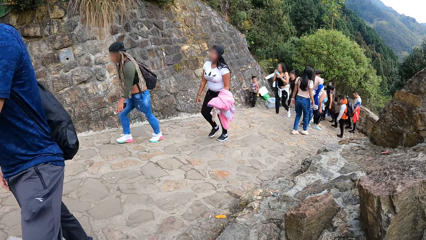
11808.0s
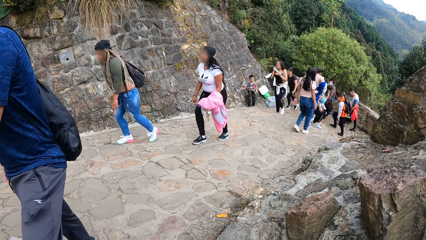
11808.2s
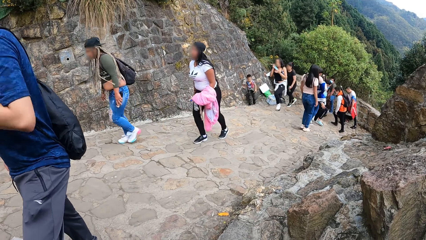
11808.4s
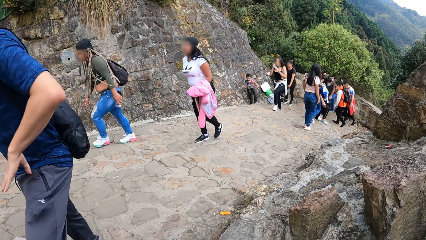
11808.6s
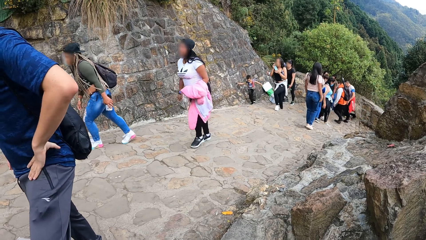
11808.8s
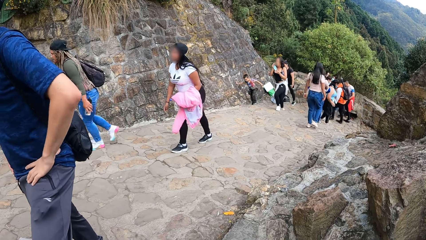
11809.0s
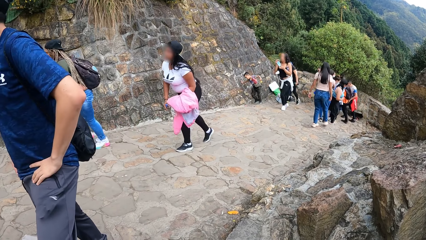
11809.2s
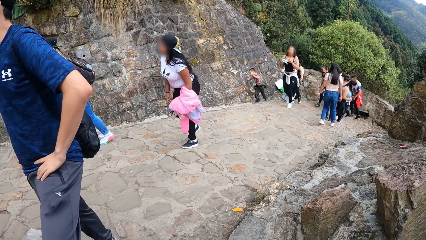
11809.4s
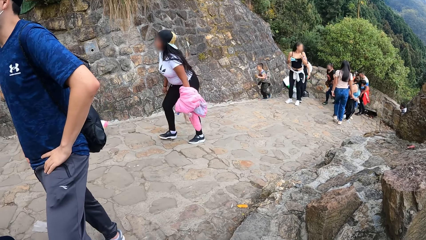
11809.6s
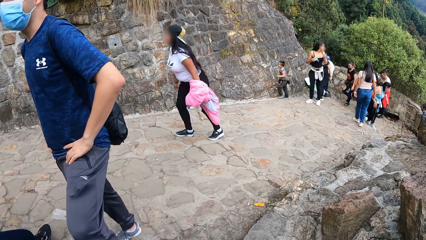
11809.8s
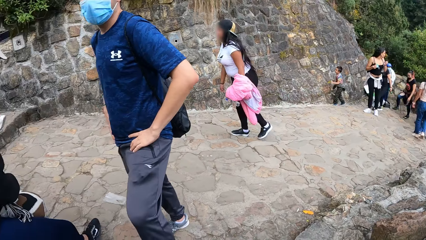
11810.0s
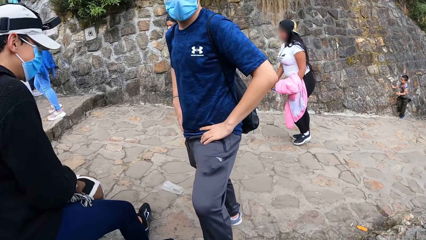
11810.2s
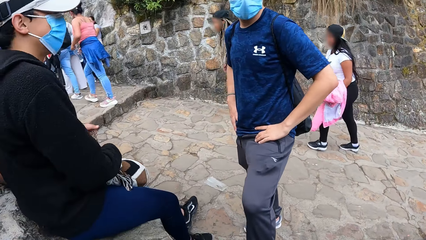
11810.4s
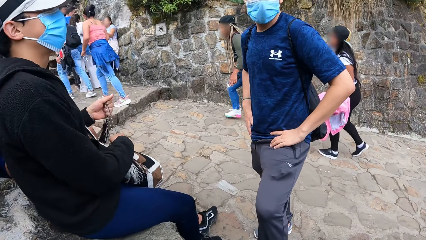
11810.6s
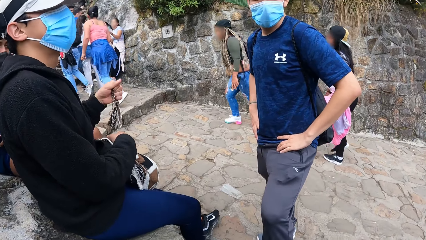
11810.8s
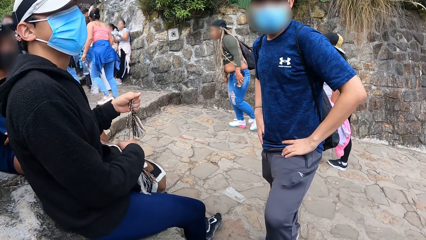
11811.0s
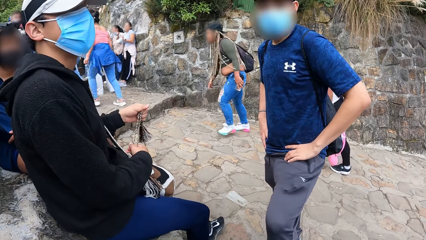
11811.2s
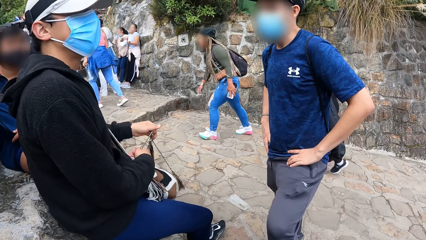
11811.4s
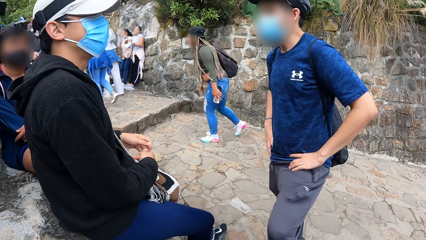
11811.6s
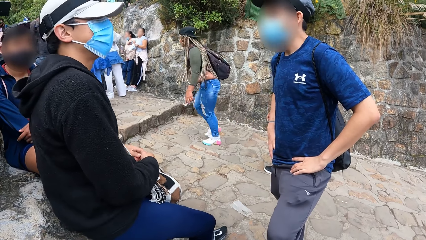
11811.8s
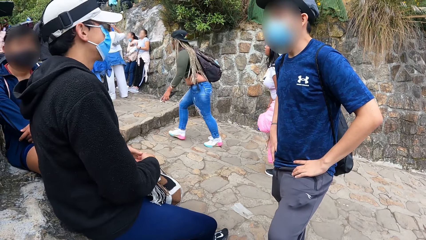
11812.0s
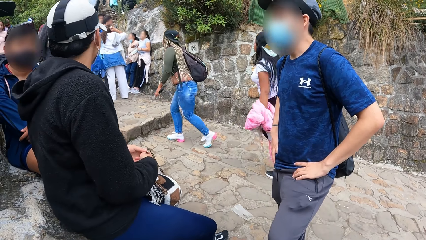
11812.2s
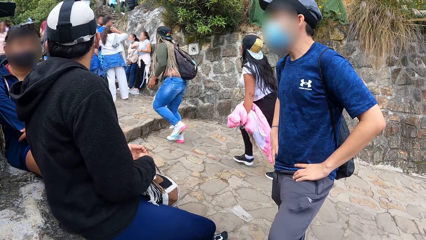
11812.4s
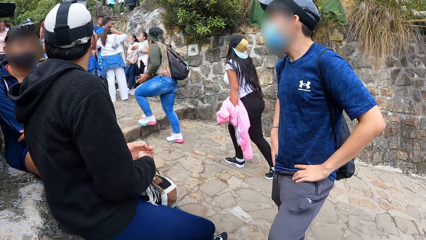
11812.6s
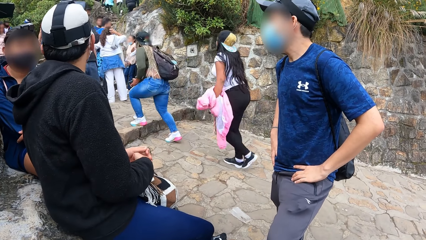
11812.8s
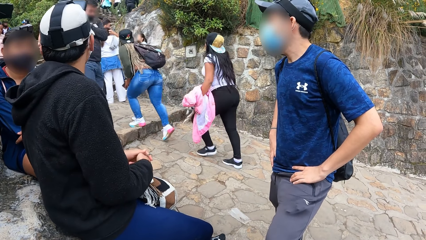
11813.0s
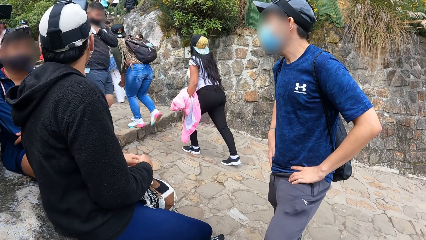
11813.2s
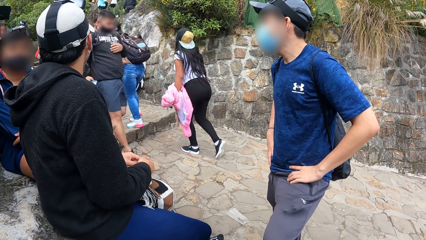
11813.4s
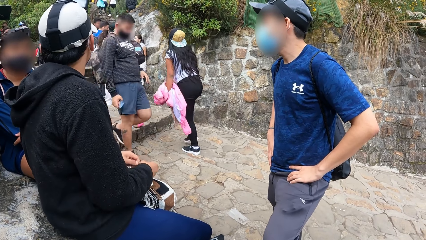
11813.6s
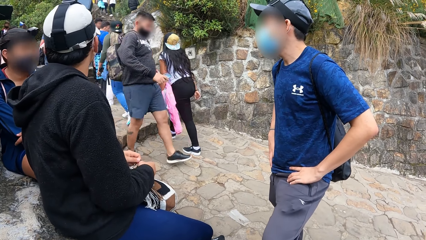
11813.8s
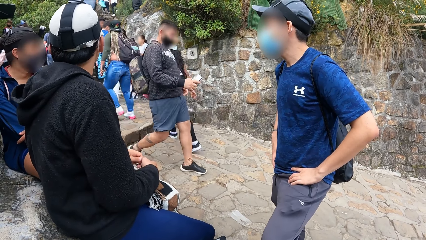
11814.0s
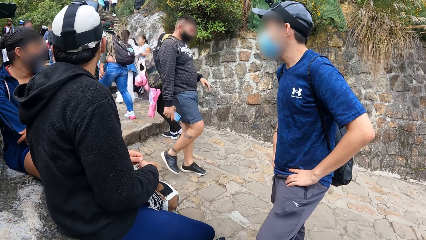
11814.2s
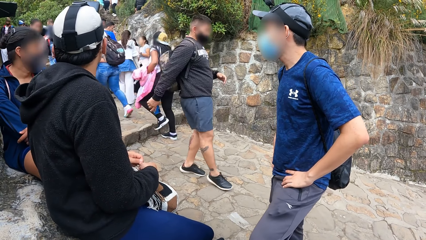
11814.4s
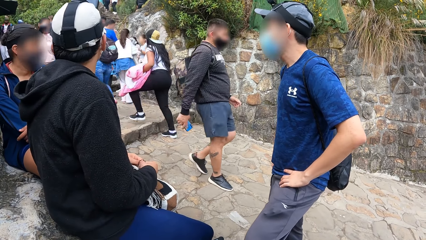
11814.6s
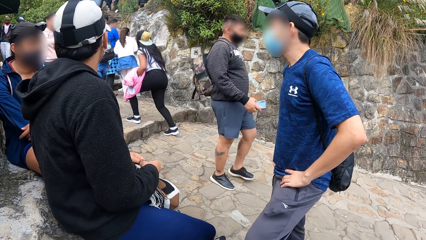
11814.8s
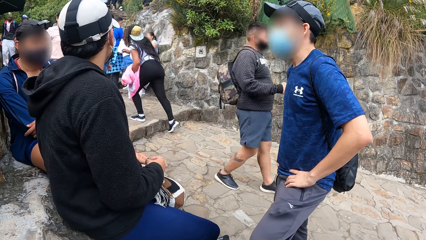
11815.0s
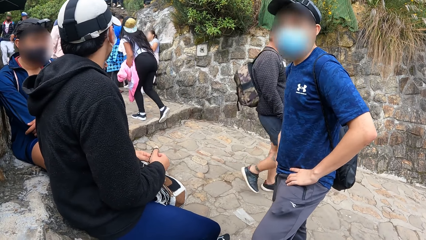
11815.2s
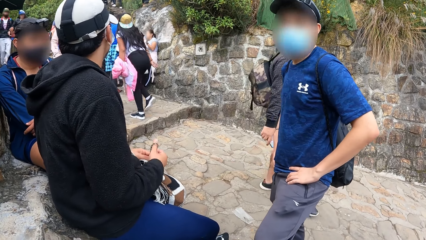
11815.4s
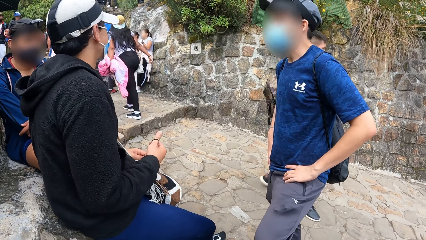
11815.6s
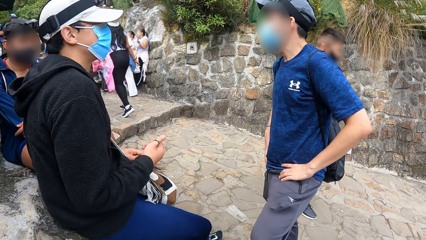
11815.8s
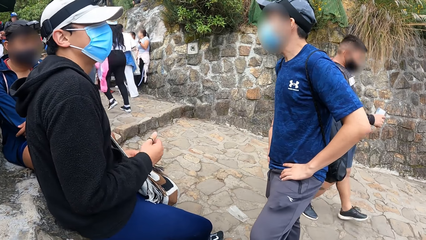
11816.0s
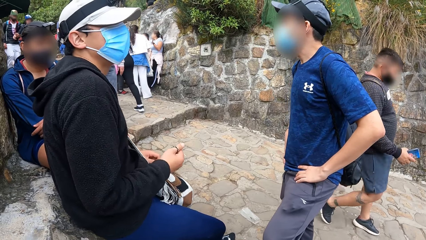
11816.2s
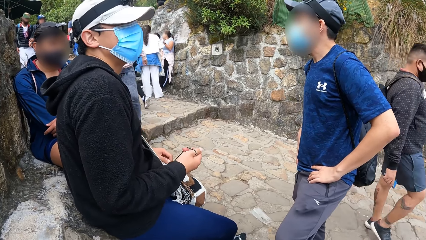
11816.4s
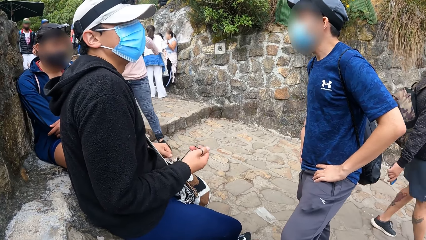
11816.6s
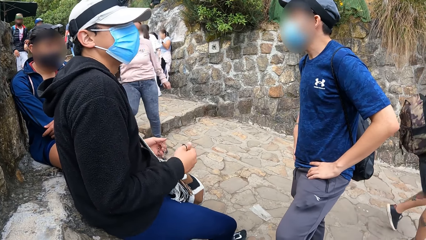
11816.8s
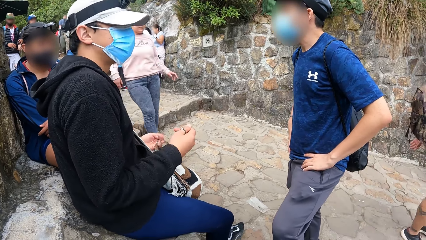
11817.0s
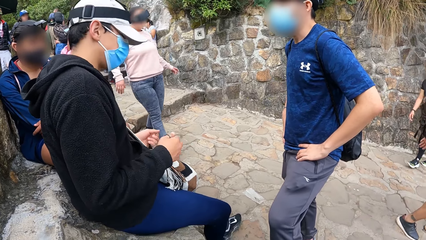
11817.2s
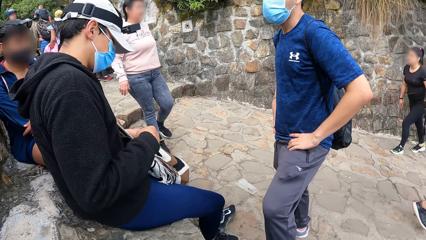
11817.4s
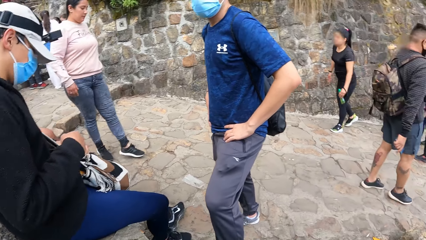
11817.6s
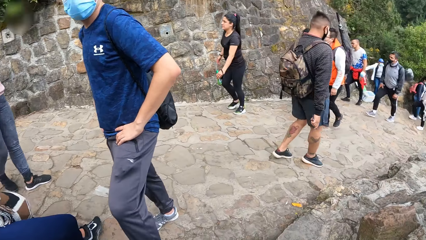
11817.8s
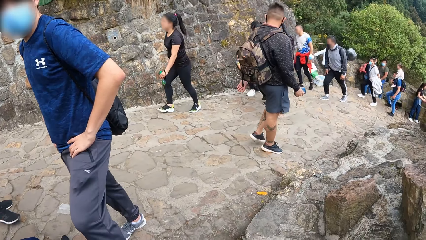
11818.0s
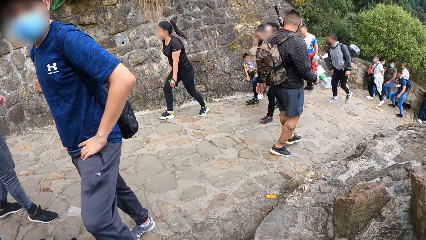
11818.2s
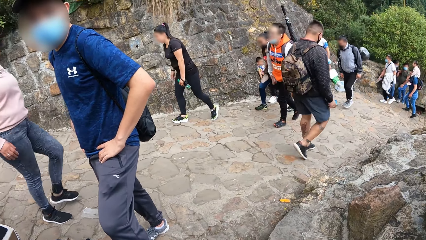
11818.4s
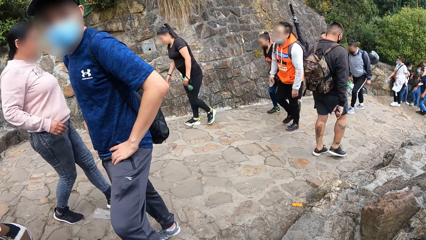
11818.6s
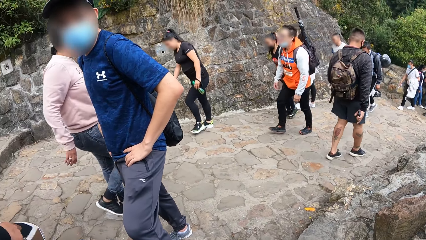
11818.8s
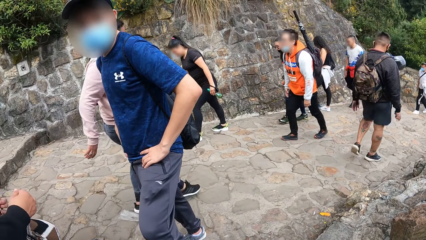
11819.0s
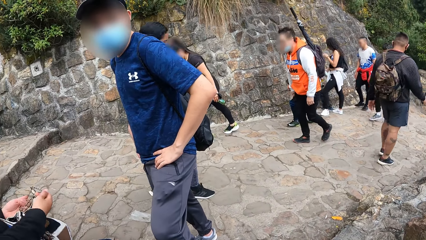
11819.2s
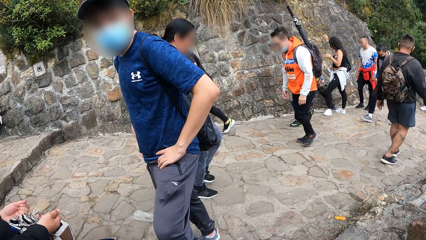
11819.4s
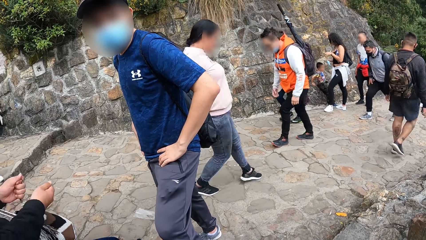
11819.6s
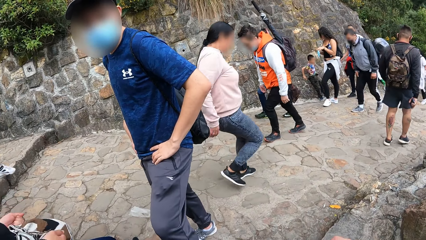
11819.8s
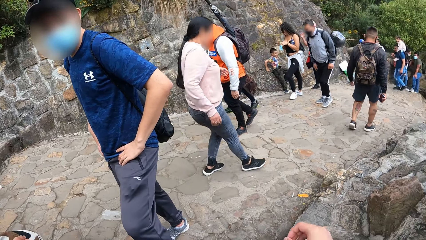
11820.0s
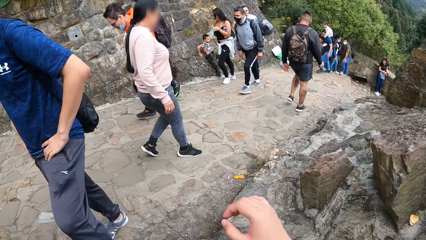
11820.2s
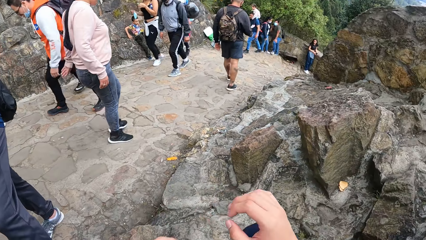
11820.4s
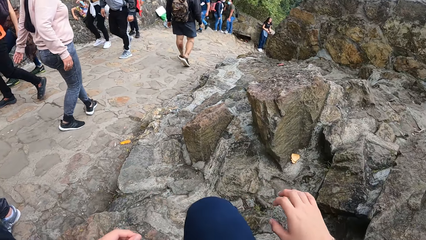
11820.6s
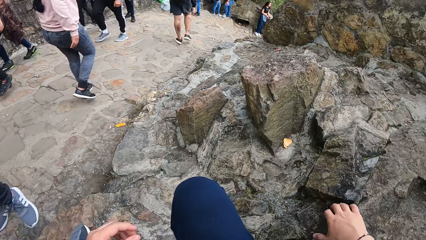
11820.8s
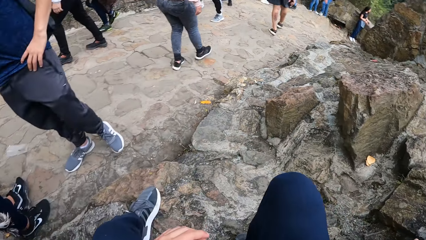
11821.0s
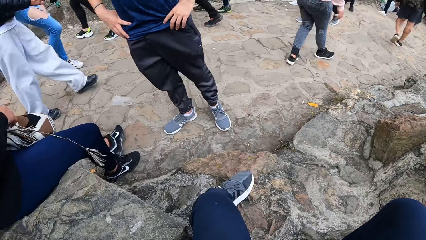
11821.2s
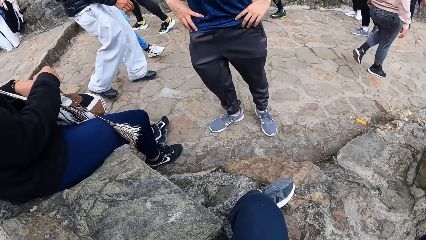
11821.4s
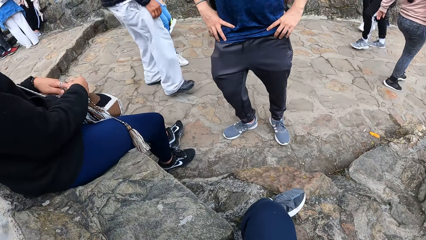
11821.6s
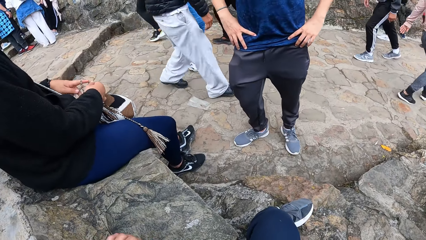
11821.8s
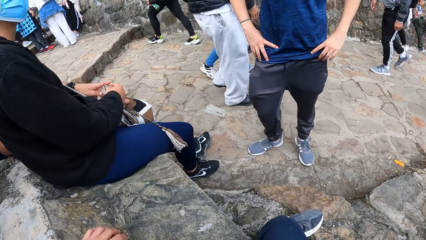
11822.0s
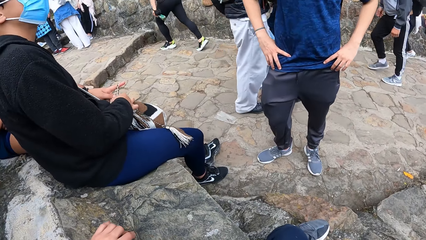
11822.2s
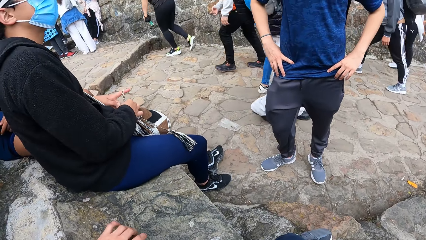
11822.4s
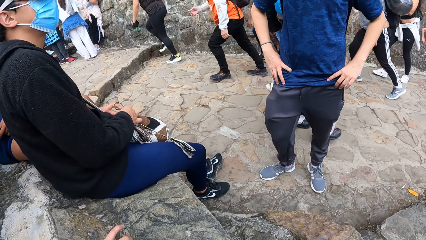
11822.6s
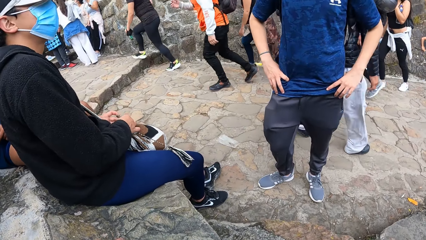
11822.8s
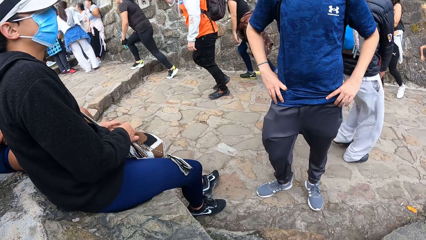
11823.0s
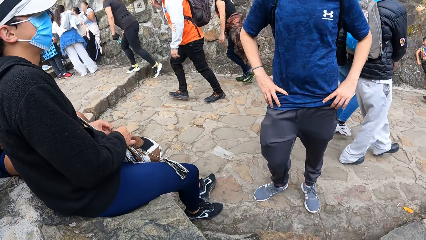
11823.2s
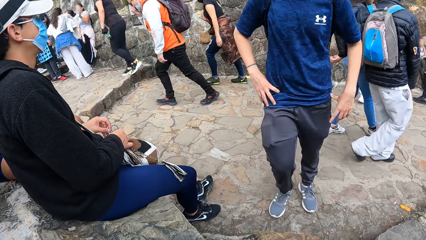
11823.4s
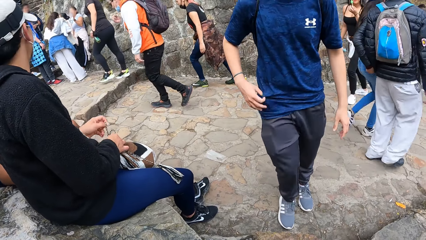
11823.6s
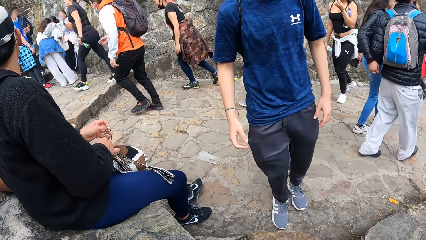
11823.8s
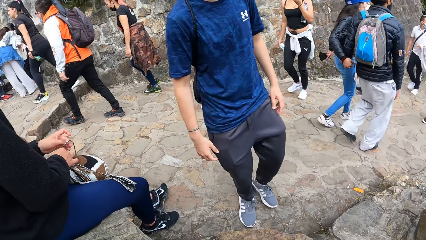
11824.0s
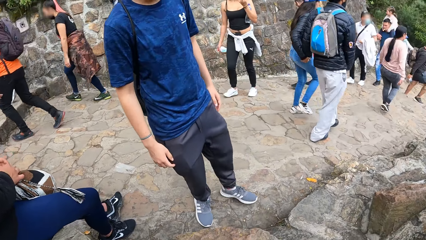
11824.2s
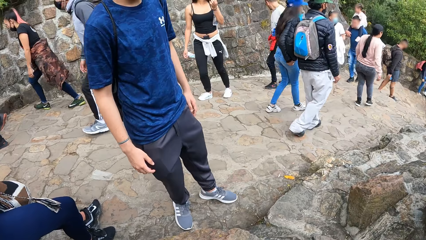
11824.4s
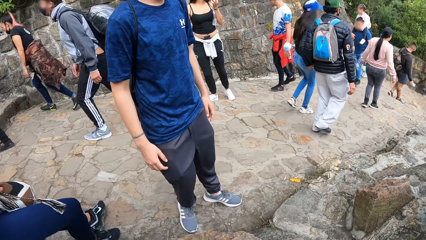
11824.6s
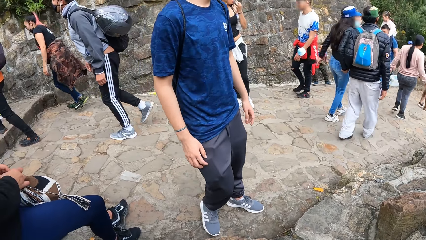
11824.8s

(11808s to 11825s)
The man ties the bag strings with his hands.
